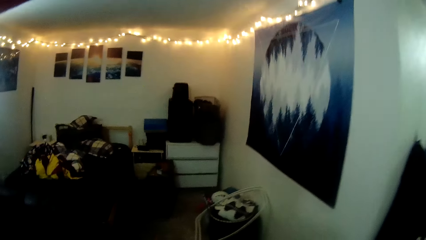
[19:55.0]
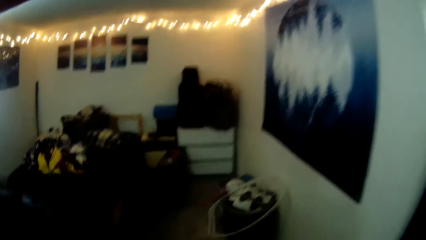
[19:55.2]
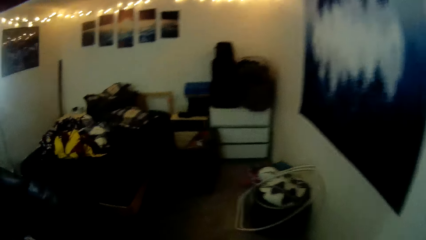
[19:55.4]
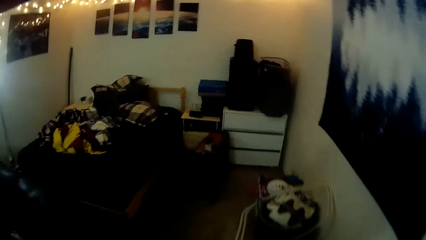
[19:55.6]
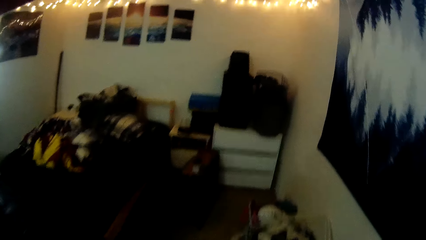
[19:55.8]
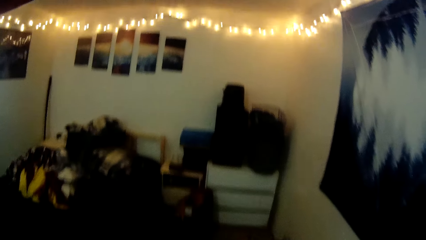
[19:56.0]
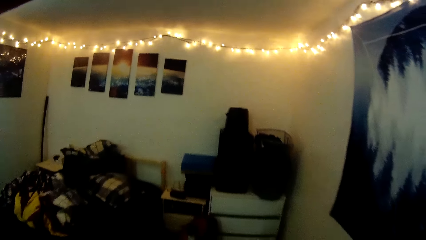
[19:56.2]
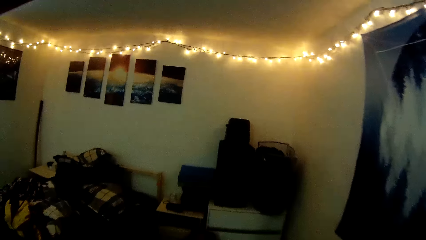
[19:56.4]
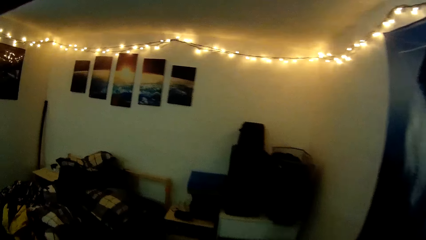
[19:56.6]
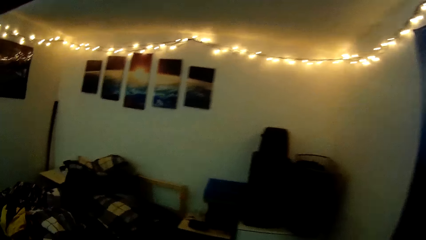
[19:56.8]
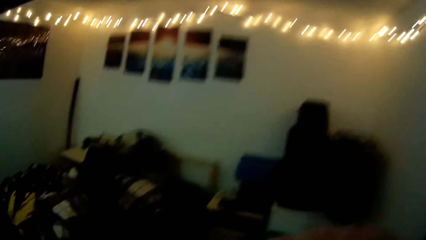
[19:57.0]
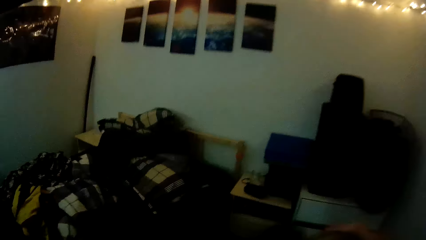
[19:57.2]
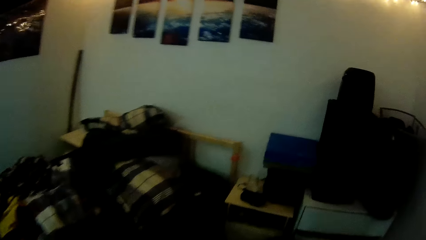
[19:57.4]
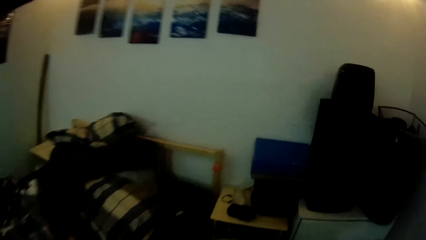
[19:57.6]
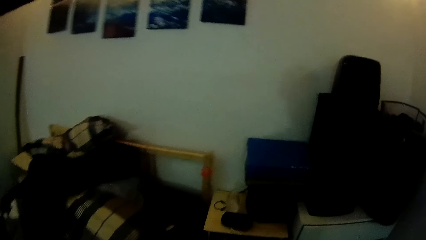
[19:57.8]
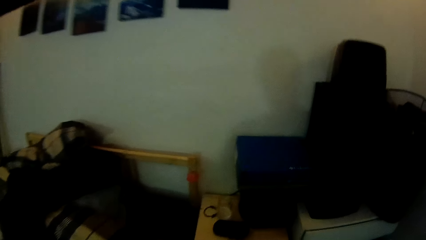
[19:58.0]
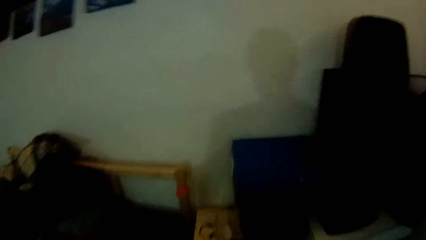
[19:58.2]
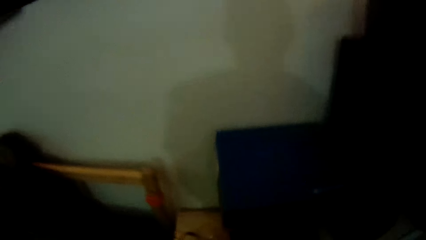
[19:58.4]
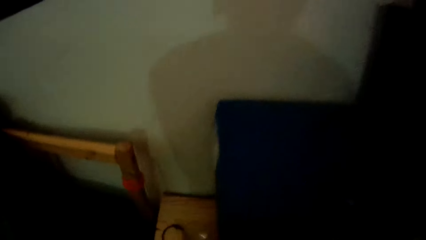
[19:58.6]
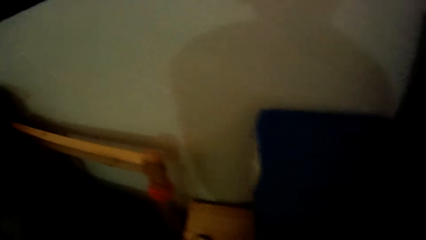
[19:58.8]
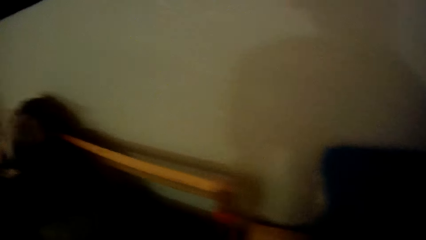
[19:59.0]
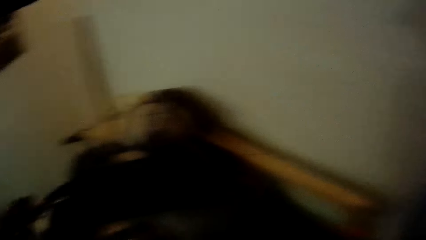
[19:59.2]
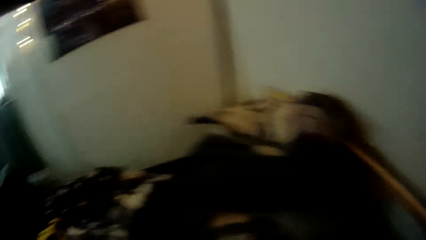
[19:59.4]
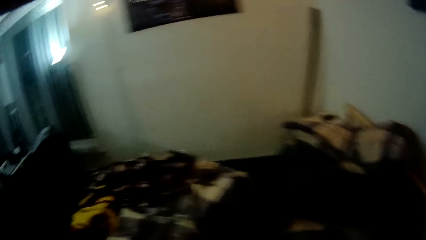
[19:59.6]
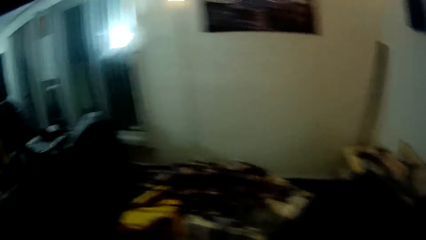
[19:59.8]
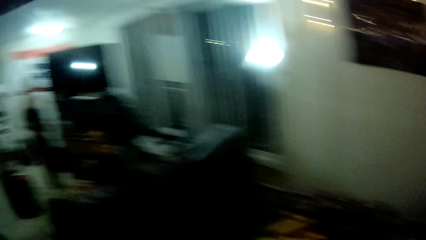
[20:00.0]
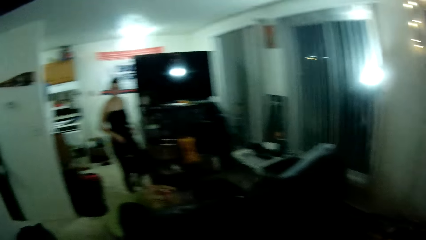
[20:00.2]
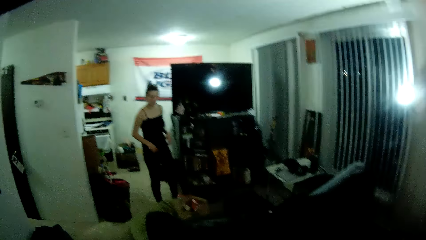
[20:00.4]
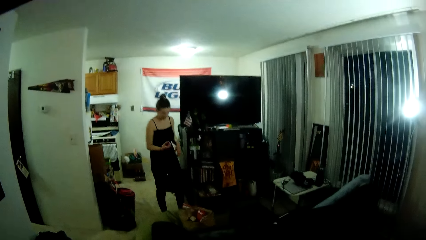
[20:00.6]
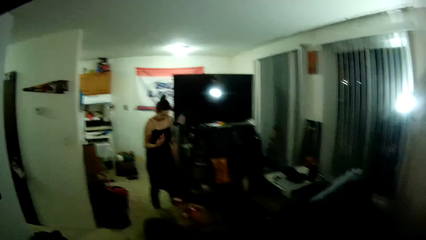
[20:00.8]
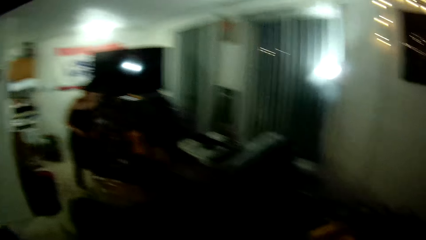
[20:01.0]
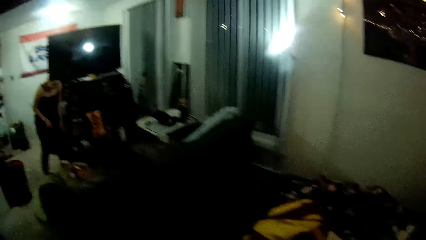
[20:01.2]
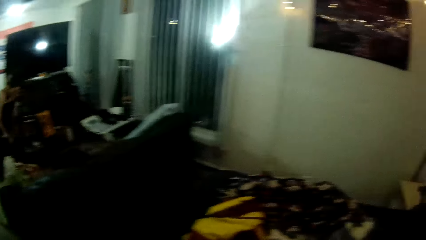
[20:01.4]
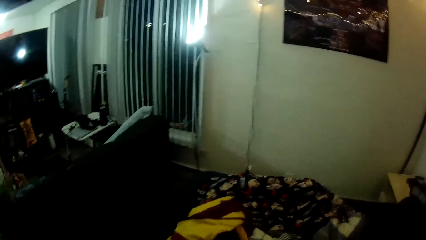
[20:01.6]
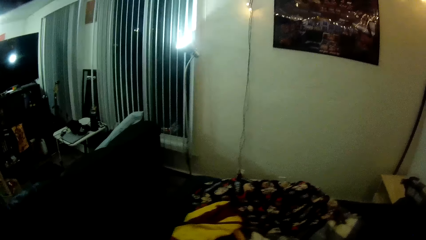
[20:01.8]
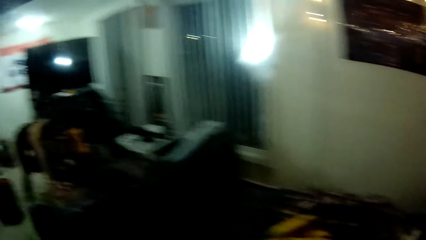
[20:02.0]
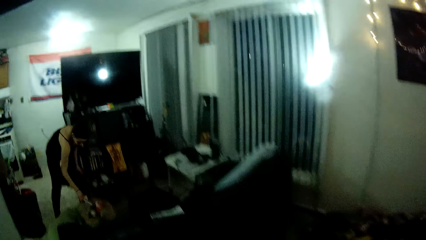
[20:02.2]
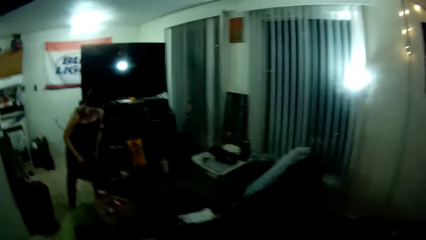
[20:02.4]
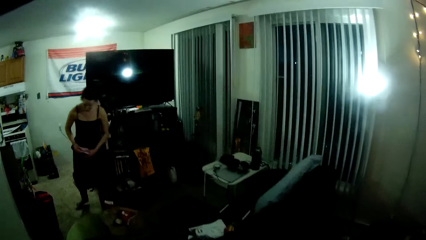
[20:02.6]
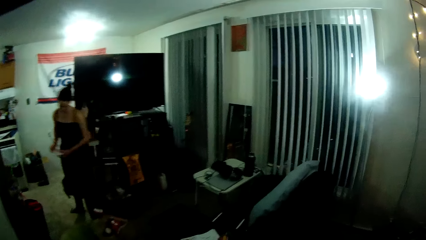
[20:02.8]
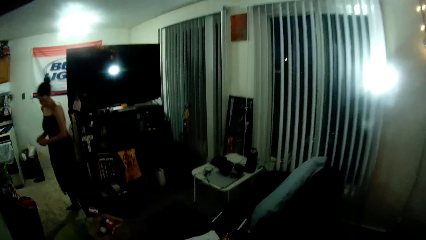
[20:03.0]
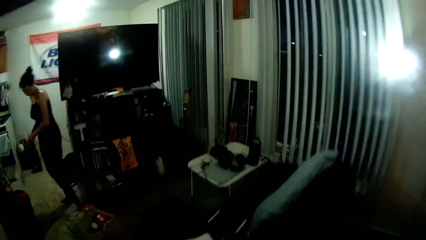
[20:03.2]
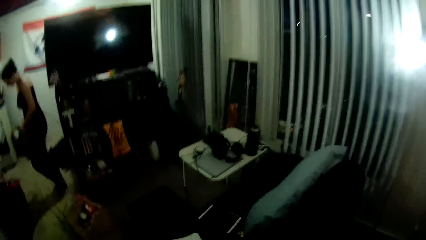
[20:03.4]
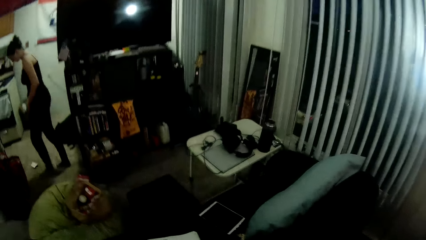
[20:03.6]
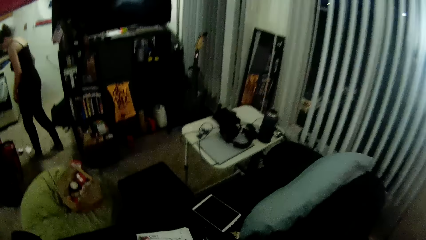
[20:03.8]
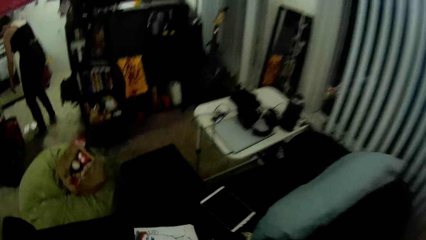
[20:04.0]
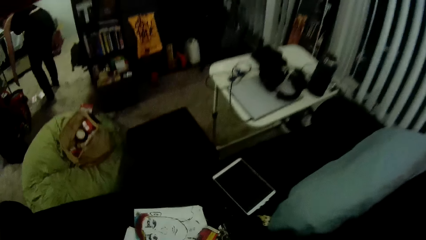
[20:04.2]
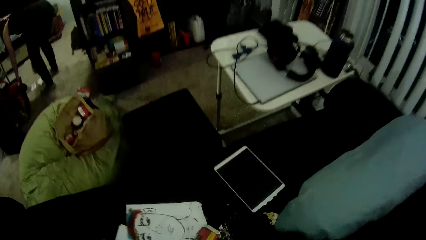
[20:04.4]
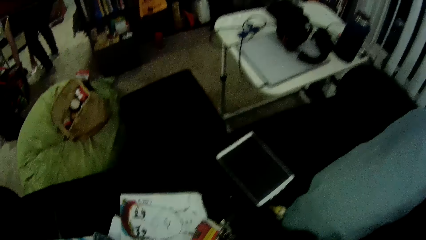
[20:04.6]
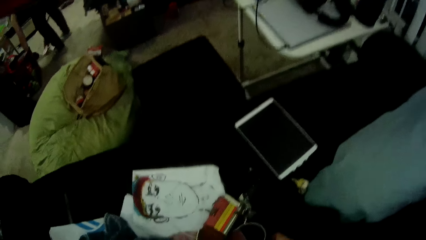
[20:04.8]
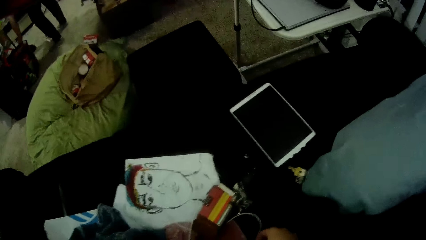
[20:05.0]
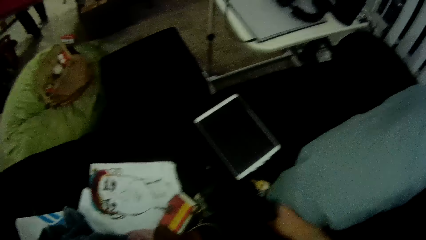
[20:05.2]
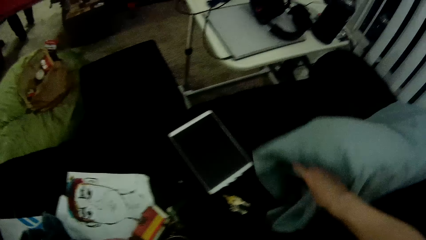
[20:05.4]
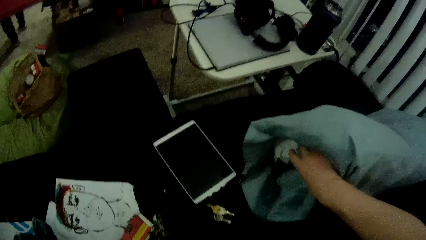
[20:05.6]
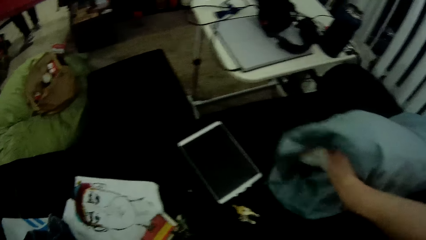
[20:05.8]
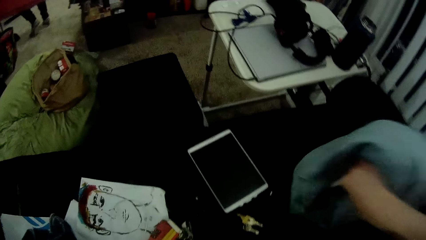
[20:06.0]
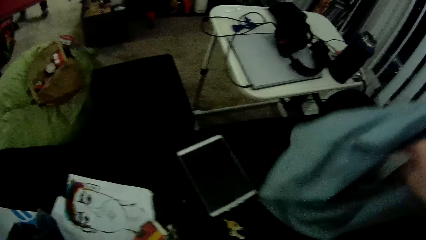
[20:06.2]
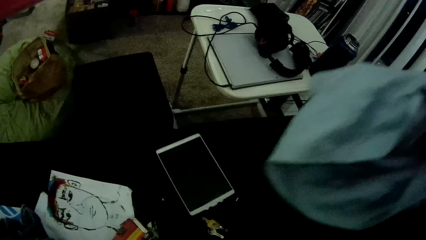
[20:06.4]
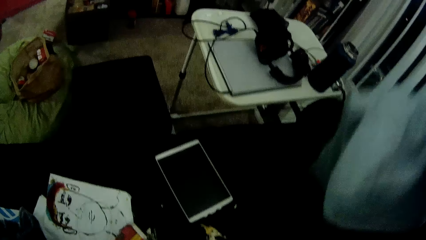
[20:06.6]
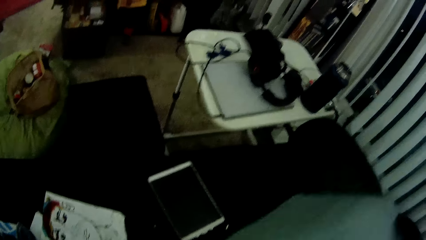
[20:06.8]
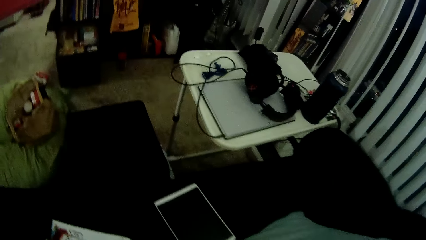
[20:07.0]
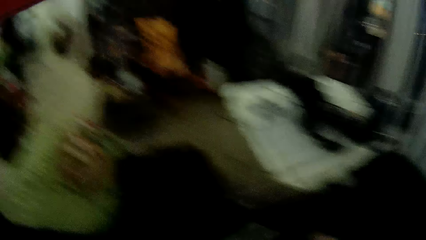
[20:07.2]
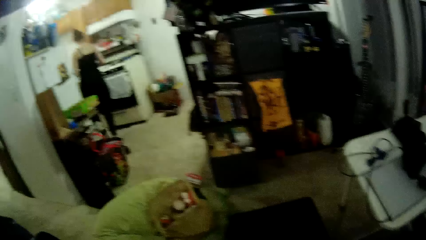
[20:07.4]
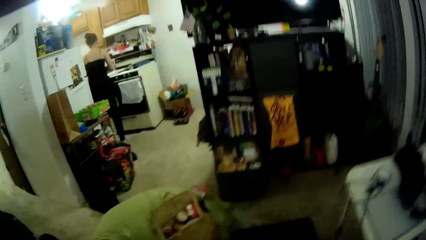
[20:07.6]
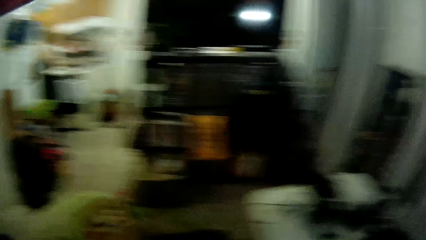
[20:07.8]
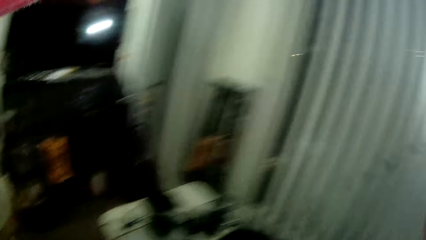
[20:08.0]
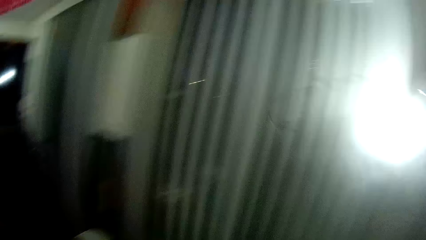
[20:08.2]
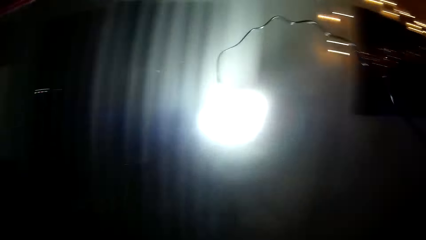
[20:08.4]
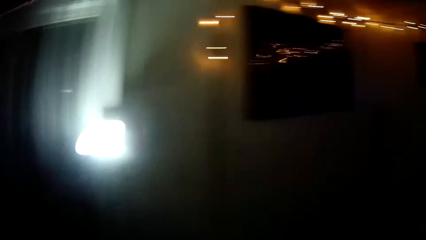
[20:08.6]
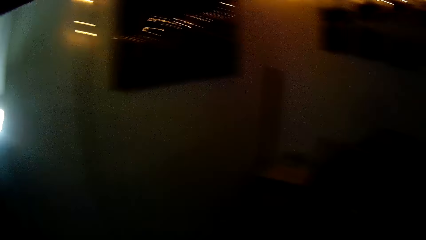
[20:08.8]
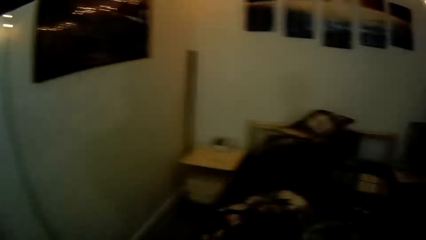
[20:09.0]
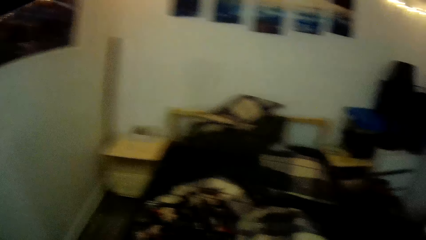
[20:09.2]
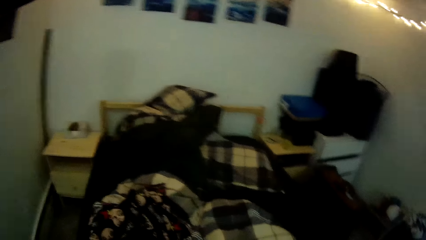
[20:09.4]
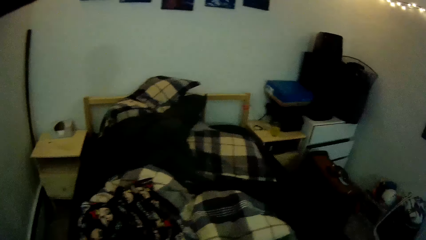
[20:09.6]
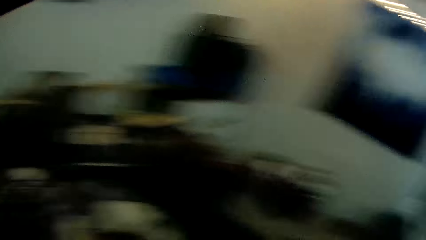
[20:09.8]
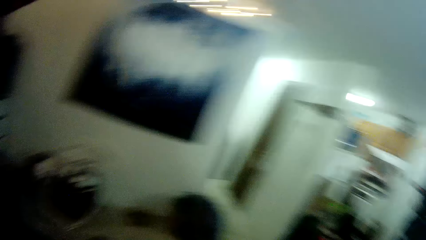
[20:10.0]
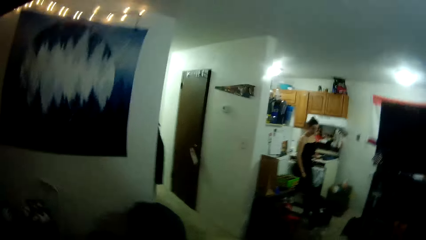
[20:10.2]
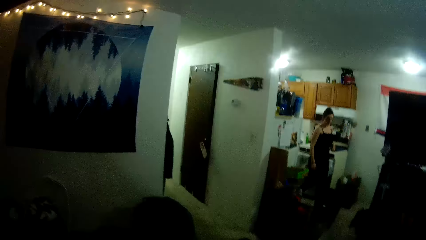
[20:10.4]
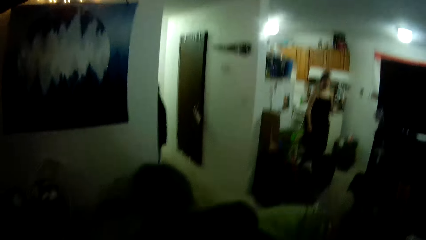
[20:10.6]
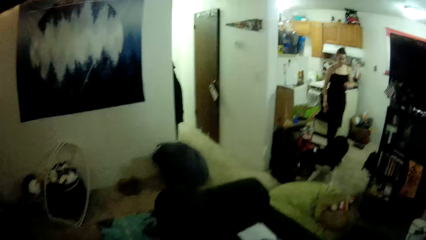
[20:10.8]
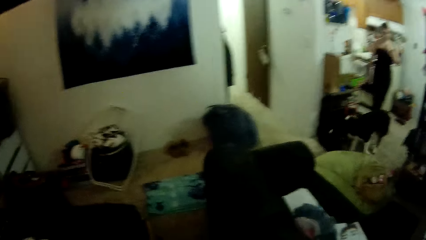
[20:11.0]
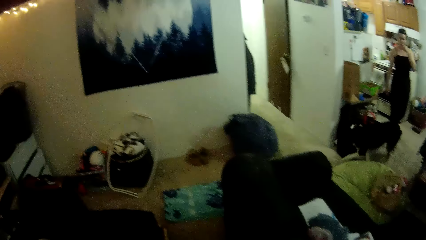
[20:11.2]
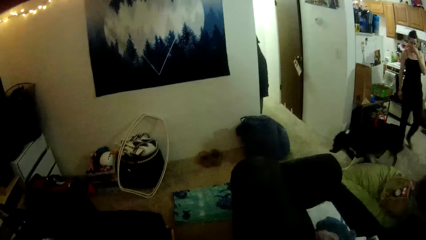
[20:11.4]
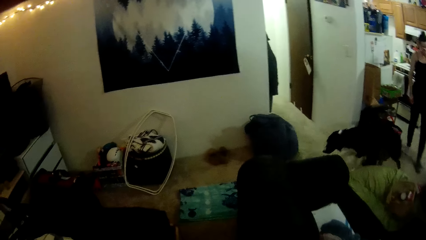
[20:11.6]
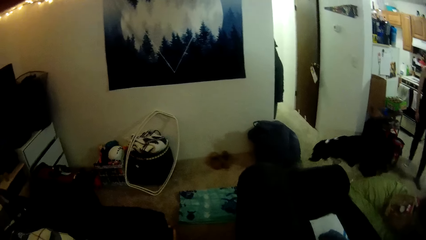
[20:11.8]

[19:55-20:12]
The camera wearer walks into the bedroom. The woman picks up a pack from the grocery bag with her right hand and picks up the pack from the floor with both hands. The camera wearer adjusts the pillow on the couch with his right hand.
